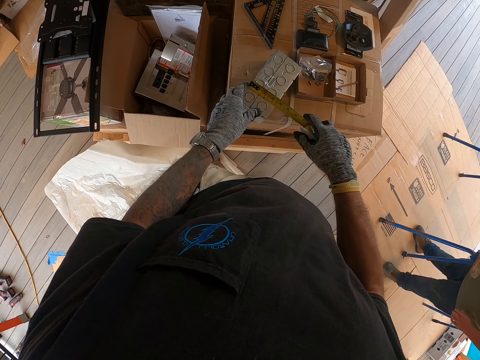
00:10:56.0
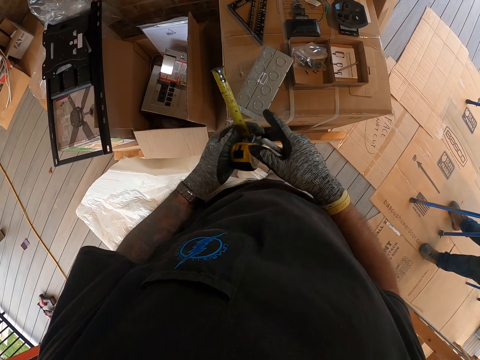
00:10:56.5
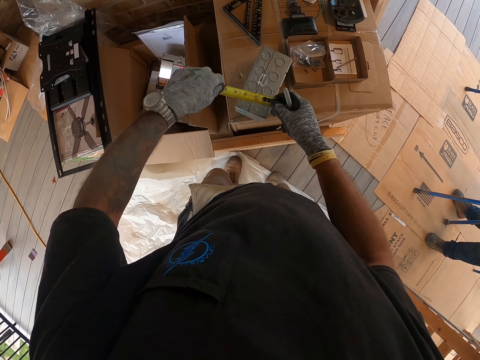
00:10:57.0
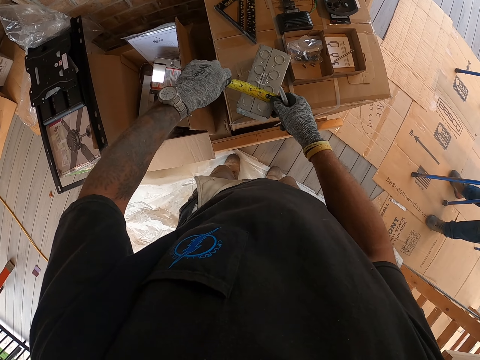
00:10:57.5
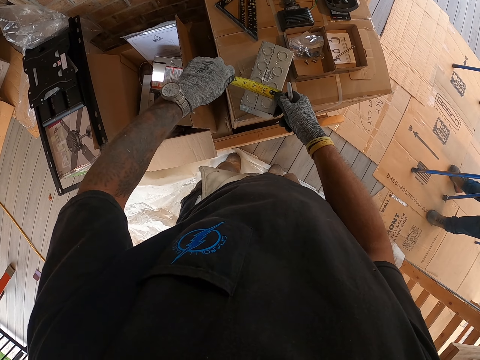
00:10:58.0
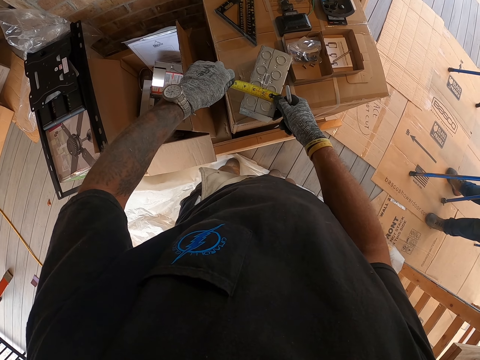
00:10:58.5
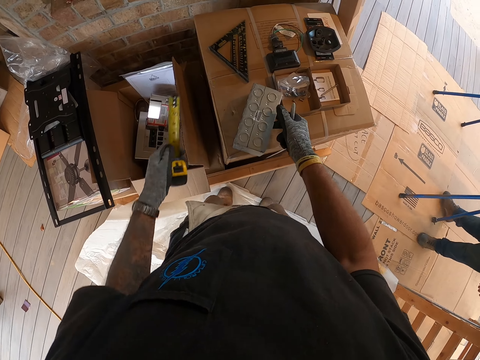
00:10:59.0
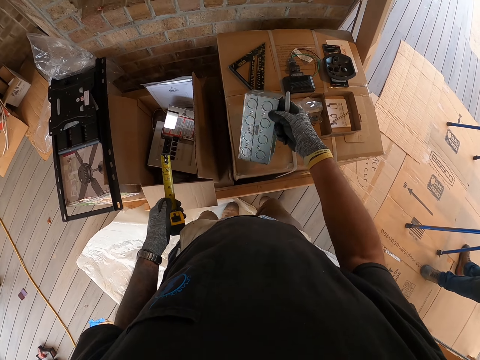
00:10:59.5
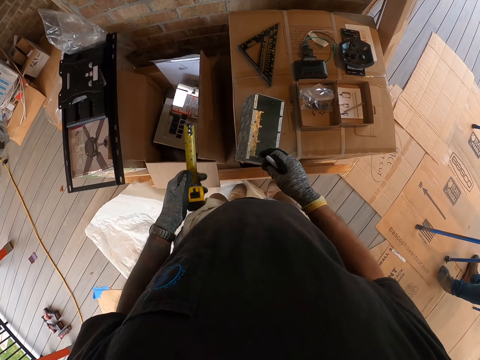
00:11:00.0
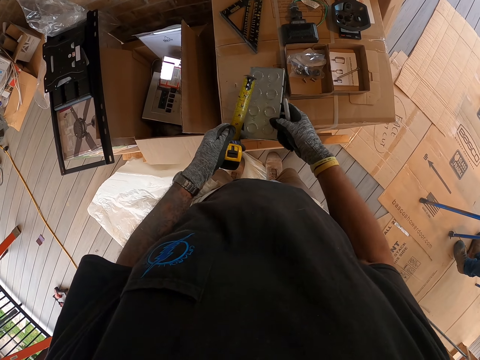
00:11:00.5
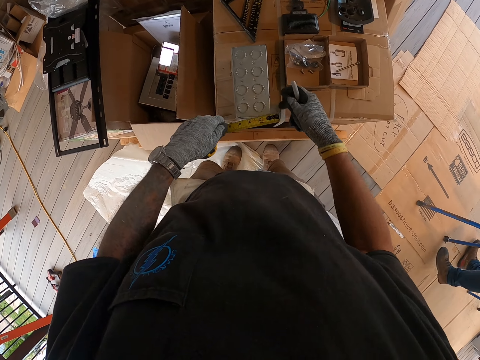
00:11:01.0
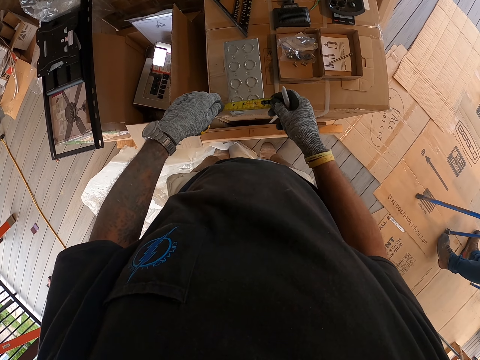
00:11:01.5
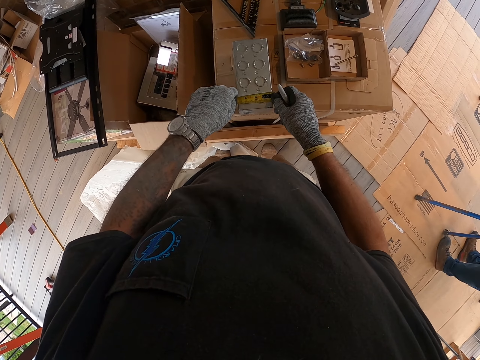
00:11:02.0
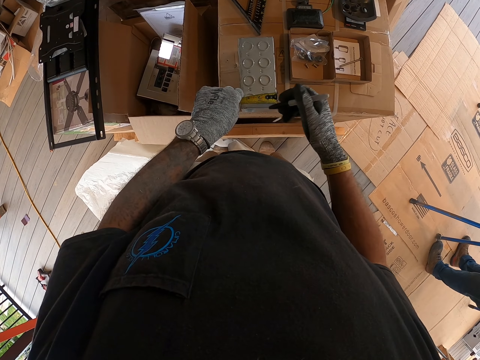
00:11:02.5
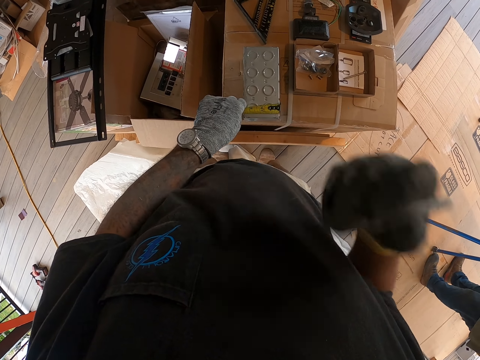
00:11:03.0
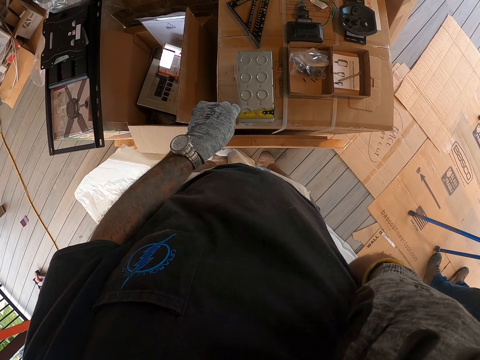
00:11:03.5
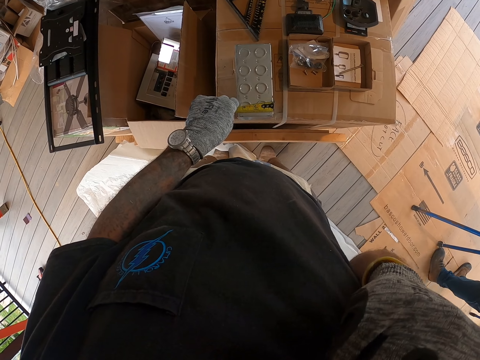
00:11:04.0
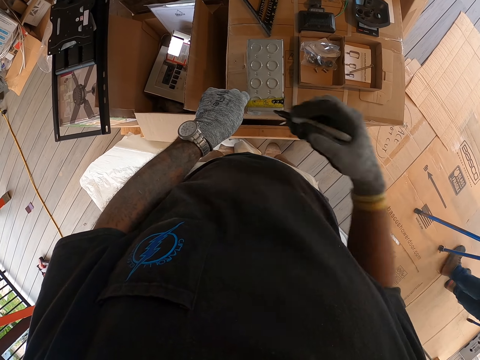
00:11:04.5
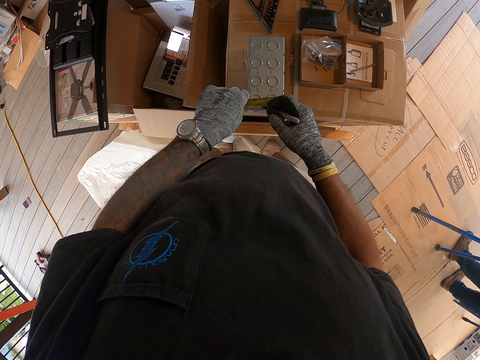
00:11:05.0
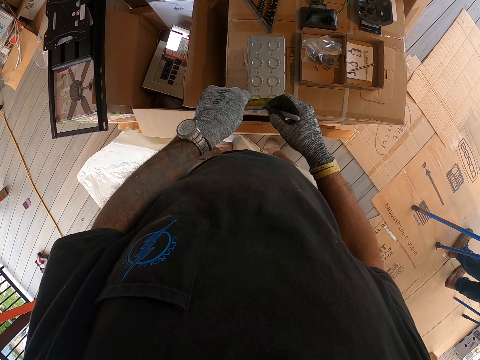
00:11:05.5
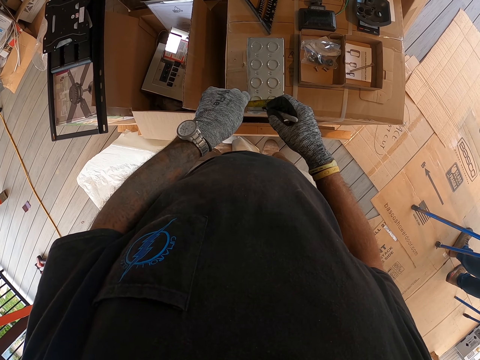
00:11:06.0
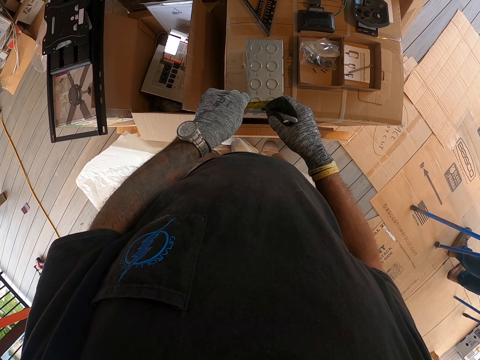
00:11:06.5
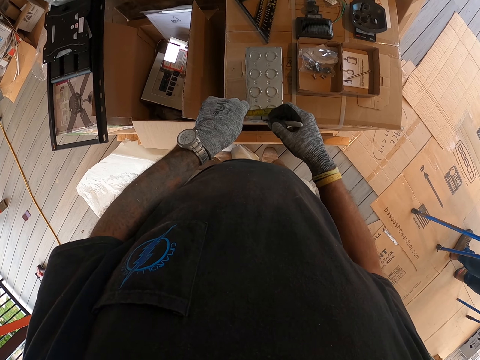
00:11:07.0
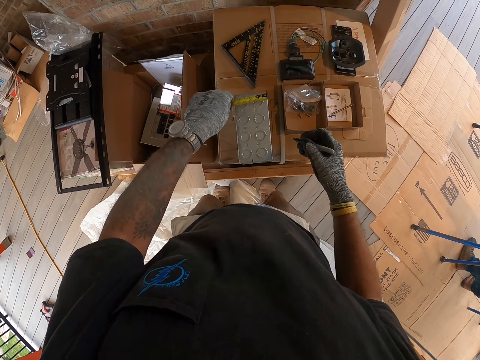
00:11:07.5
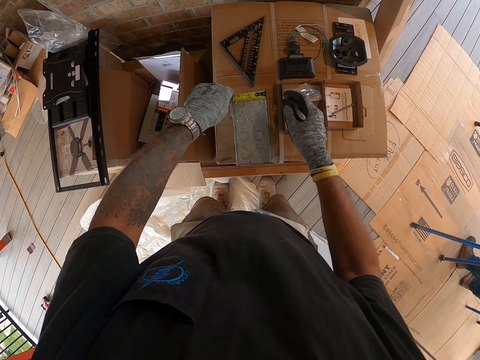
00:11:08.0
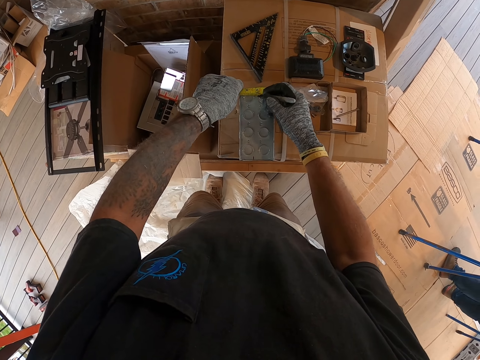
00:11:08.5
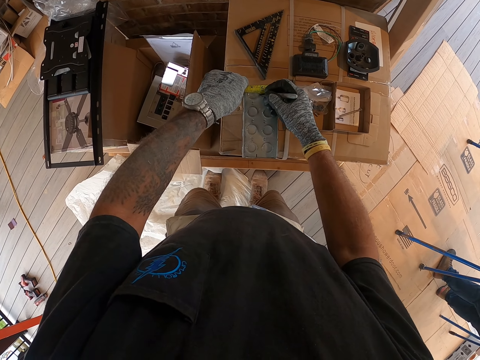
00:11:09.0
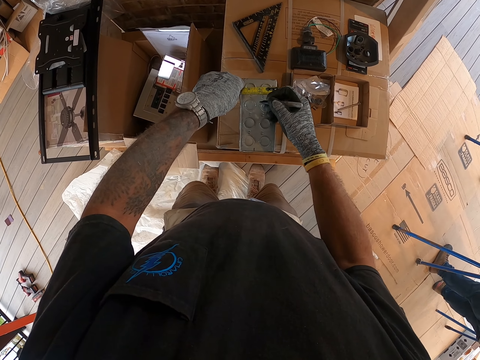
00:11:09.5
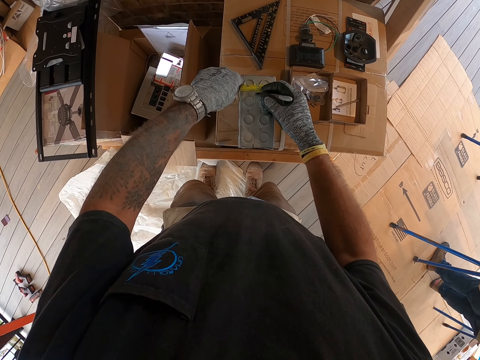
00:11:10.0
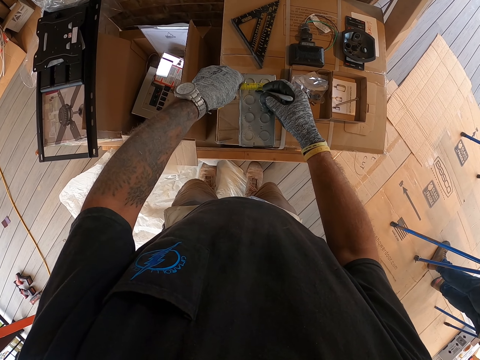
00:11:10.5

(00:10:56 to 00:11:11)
The camera wearer holds the tape measure with his left hand. He measures something with the tape measure. He turns the metal block. He picks something. He measures the metal block with the tape measure. He raises his hand. He drops his hand. He marks the metal block. He measures something with the tape measure.

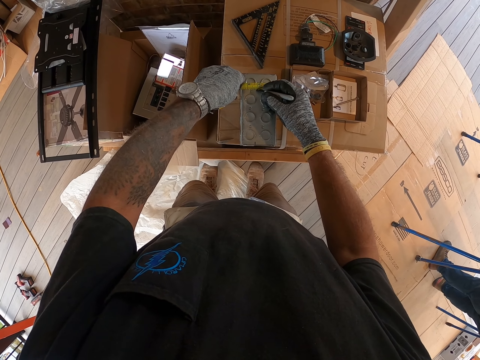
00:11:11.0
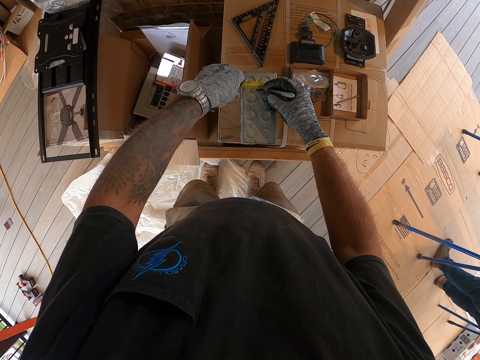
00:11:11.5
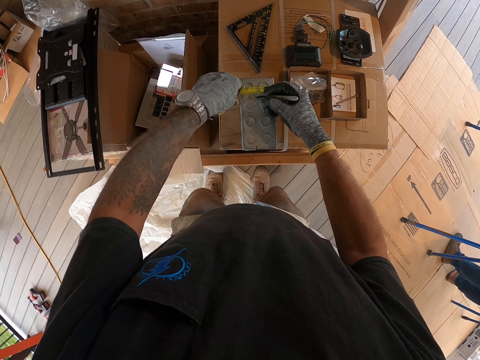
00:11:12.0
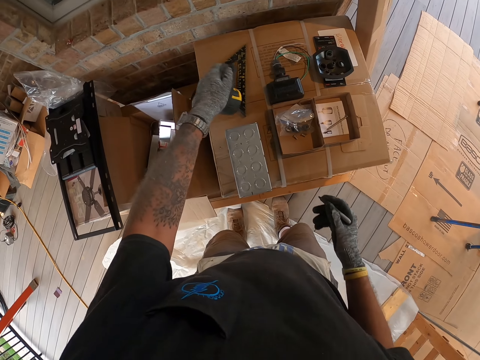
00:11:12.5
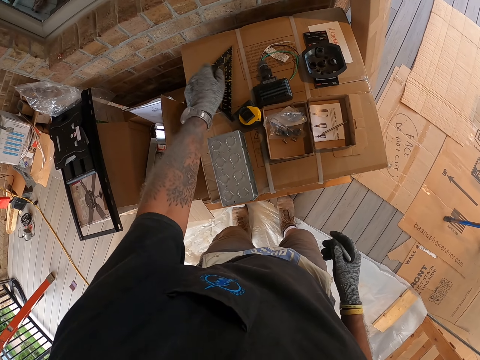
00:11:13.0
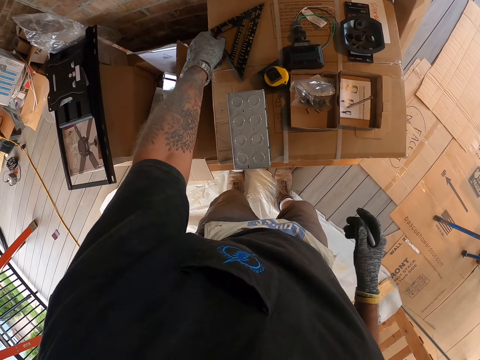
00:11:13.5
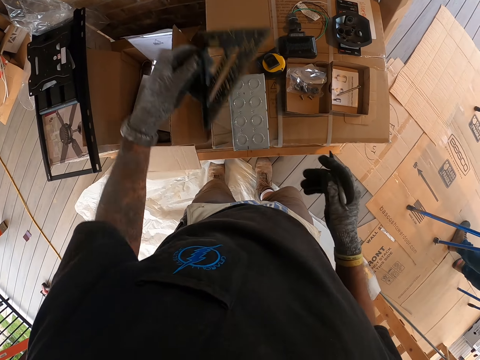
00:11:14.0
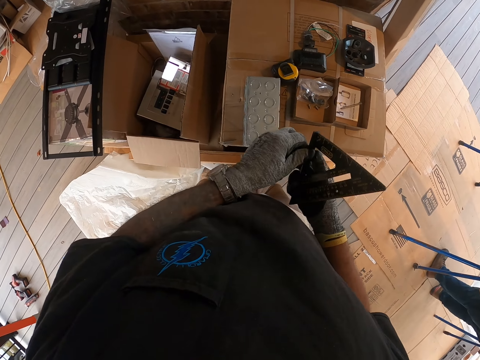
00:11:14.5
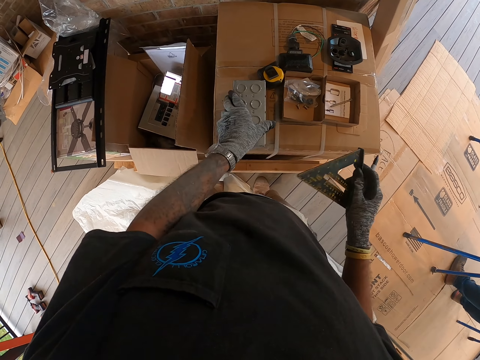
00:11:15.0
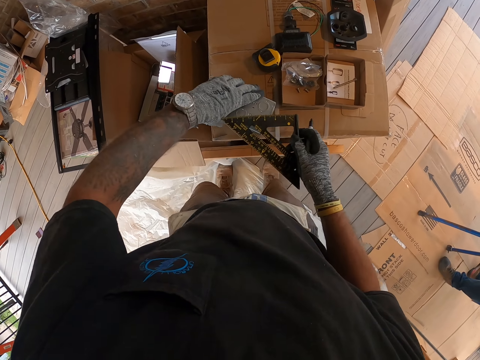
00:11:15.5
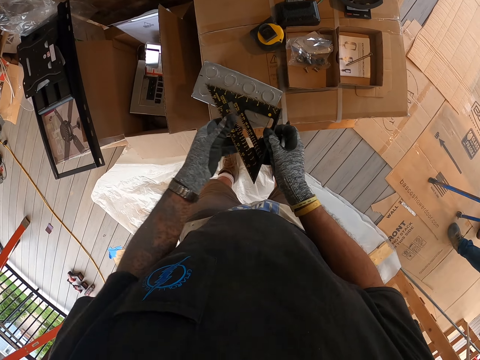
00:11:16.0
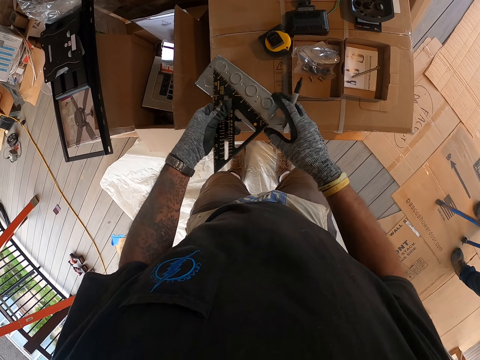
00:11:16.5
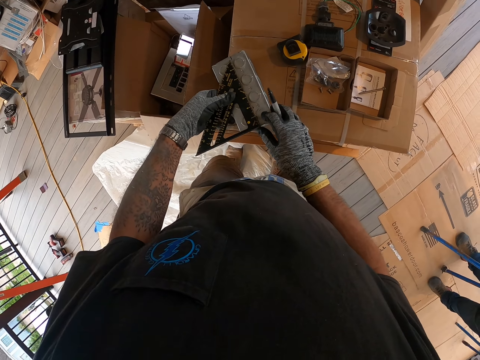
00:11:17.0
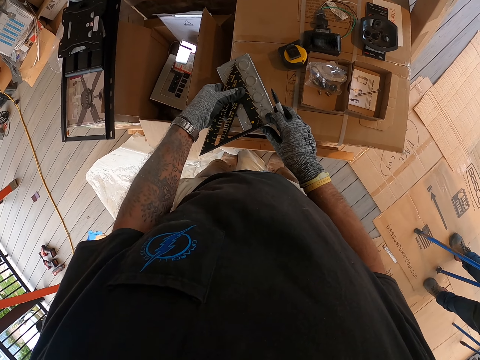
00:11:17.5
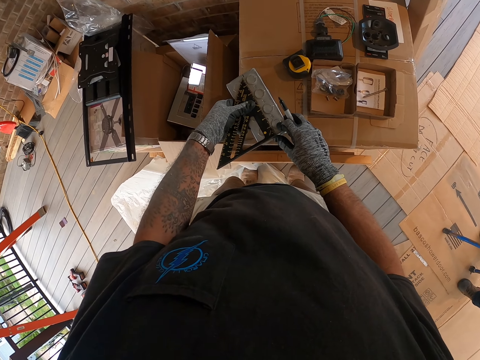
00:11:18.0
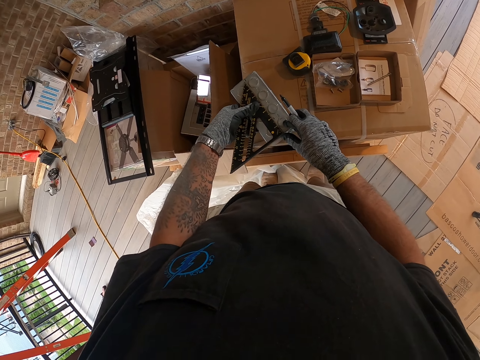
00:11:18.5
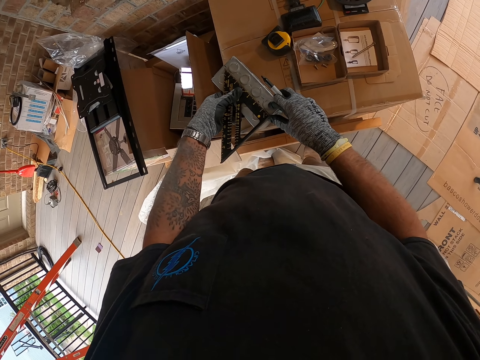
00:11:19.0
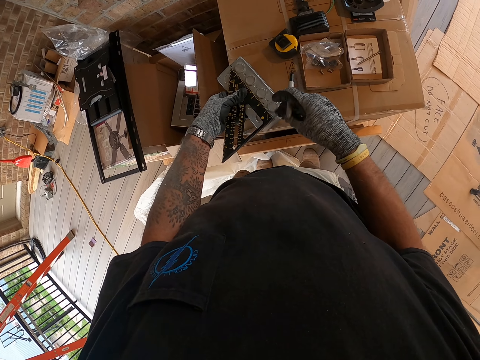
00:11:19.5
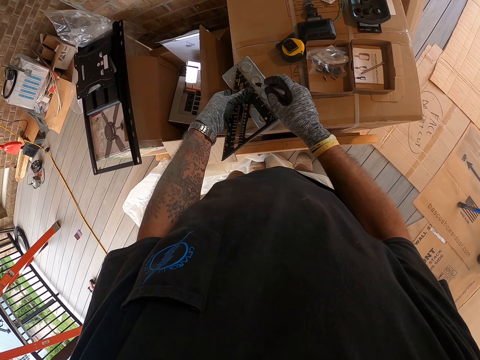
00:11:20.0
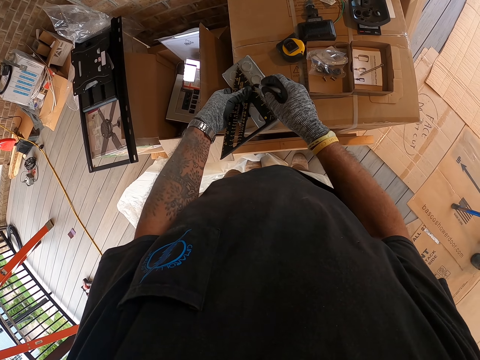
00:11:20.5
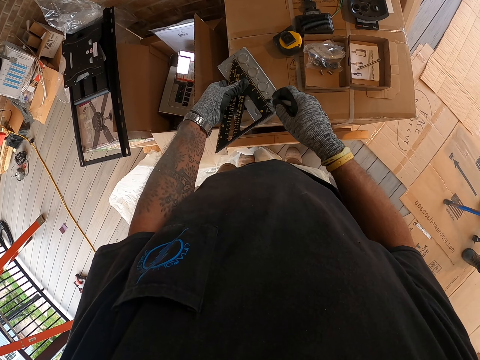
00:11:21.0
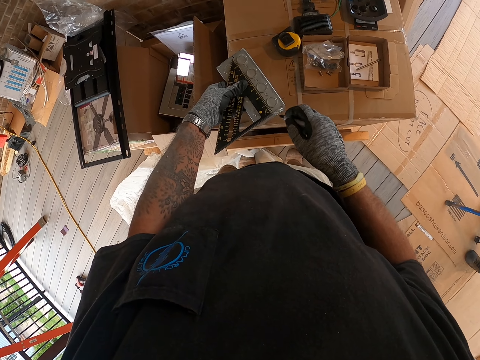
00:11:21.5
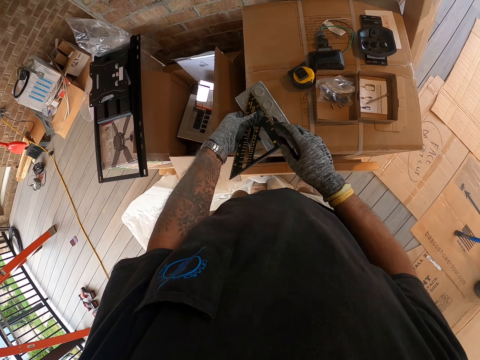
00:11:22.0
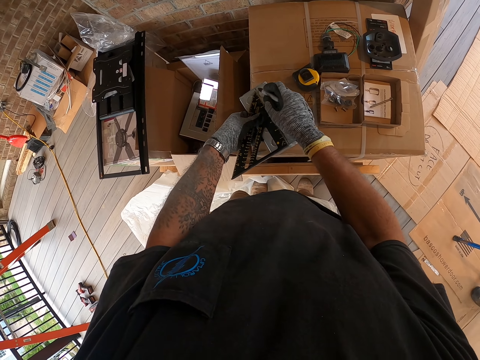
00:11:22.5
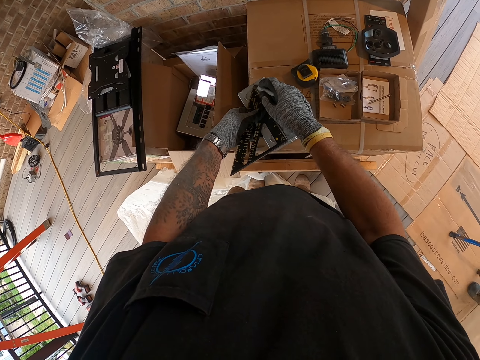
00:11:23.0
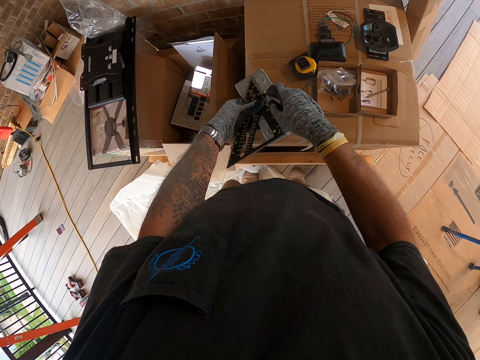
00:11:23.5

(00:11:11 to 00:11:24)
The camera wearer places the tape measure on the box. They pick the triangular ruler. They turn the metal block. They measure the metal block with the triangular ruler. They hold on something. They pick the metal block. They mark something with the ruler.
